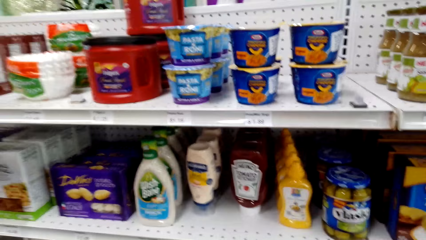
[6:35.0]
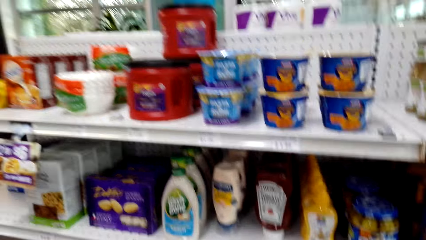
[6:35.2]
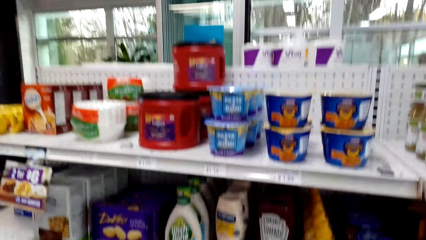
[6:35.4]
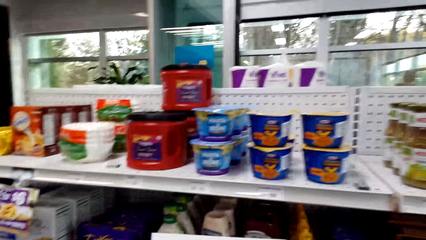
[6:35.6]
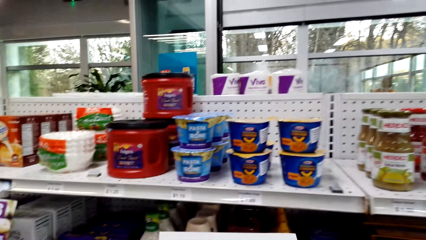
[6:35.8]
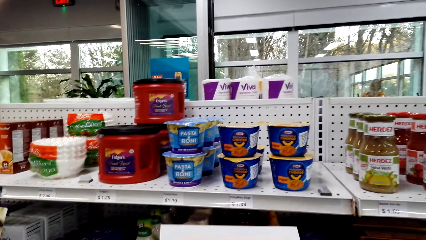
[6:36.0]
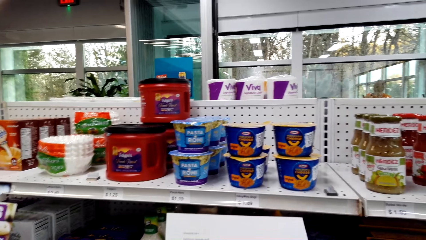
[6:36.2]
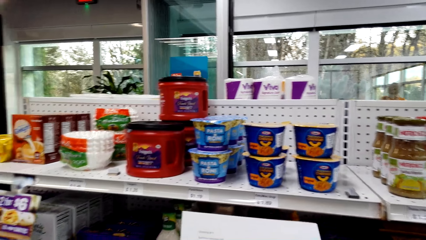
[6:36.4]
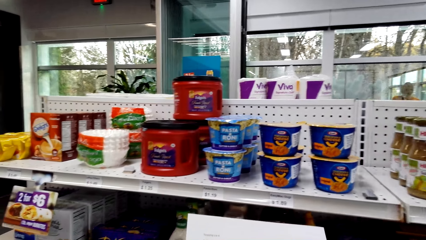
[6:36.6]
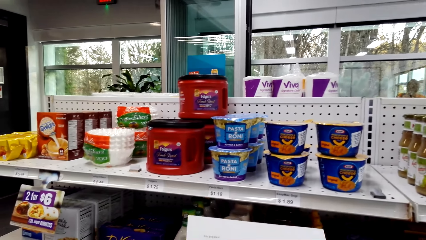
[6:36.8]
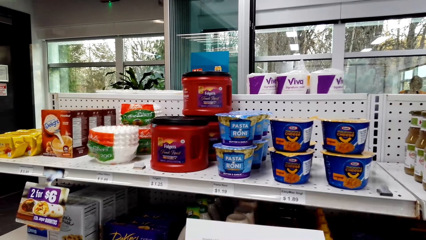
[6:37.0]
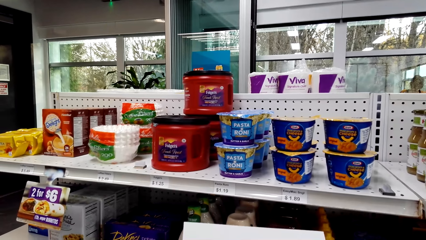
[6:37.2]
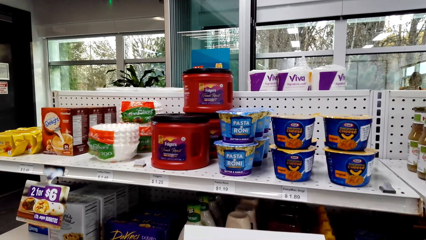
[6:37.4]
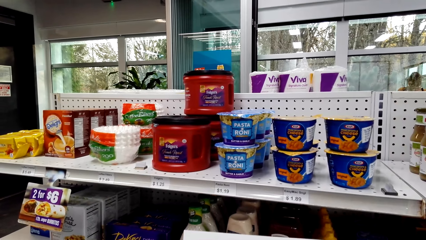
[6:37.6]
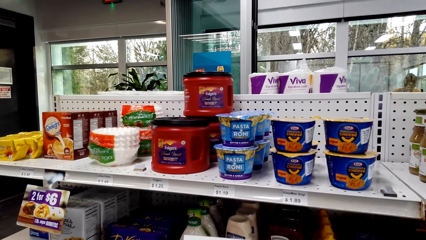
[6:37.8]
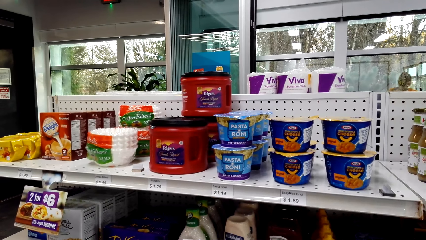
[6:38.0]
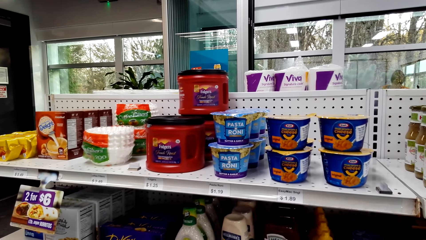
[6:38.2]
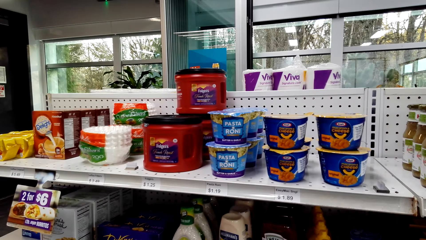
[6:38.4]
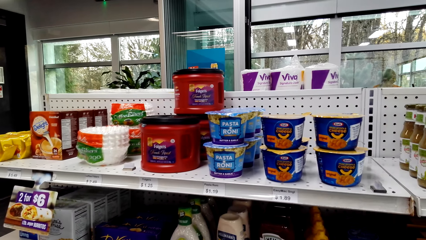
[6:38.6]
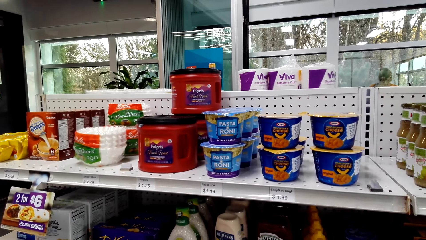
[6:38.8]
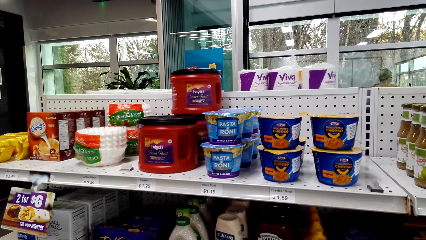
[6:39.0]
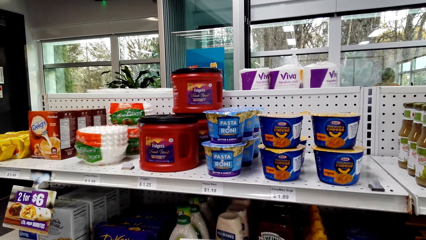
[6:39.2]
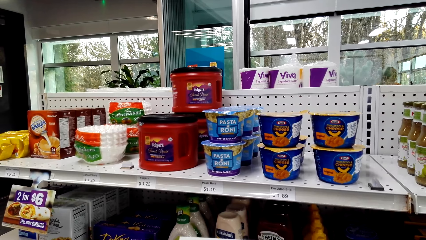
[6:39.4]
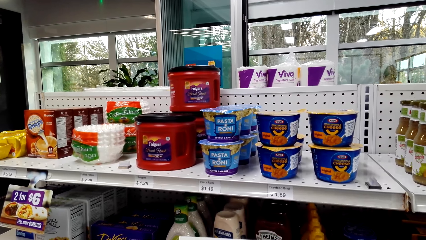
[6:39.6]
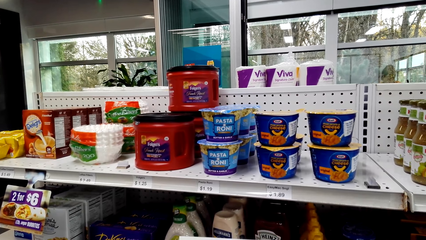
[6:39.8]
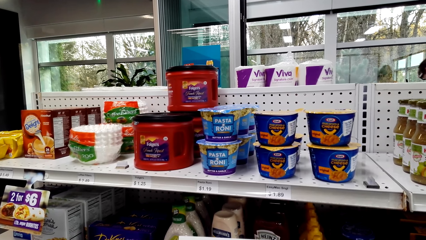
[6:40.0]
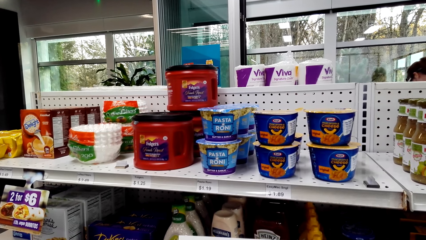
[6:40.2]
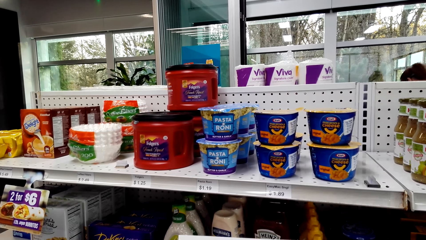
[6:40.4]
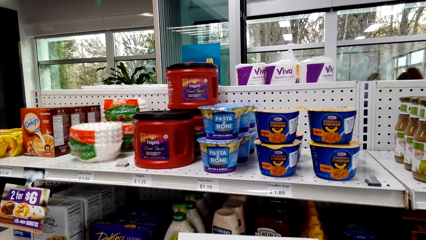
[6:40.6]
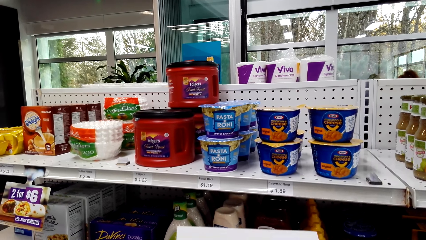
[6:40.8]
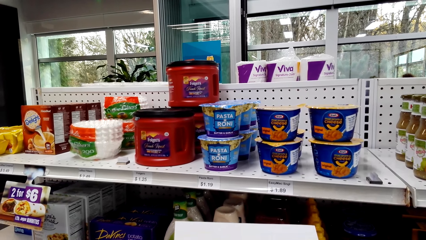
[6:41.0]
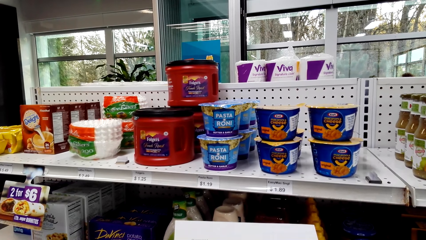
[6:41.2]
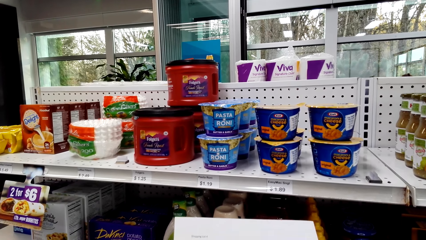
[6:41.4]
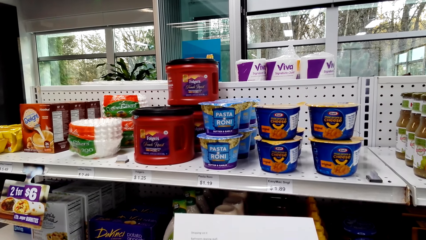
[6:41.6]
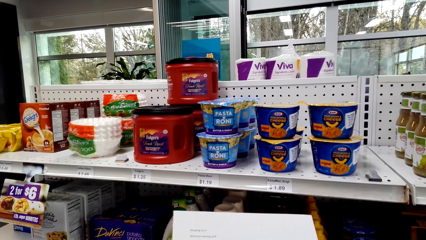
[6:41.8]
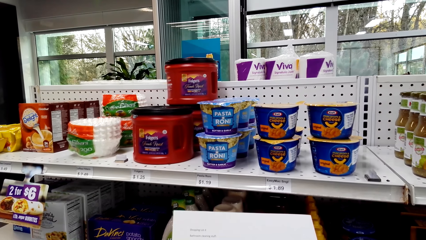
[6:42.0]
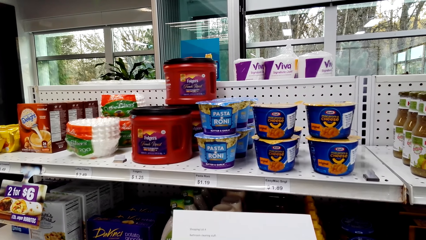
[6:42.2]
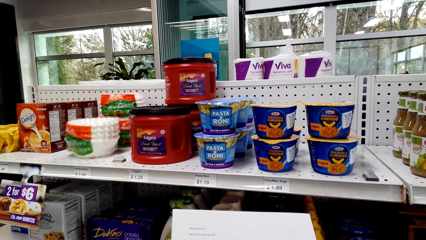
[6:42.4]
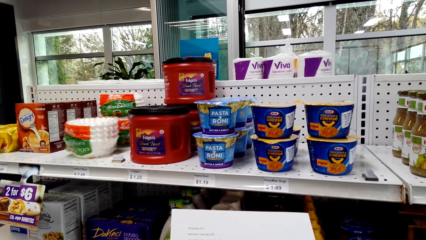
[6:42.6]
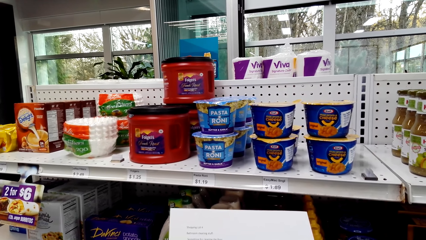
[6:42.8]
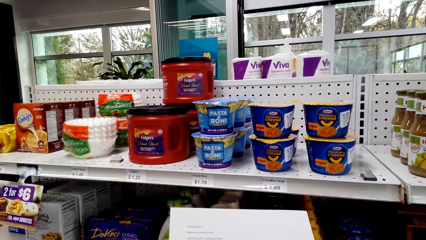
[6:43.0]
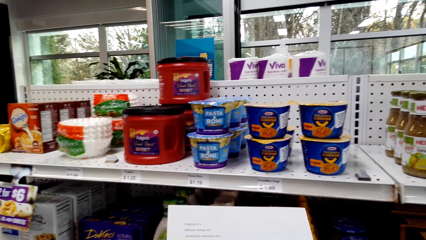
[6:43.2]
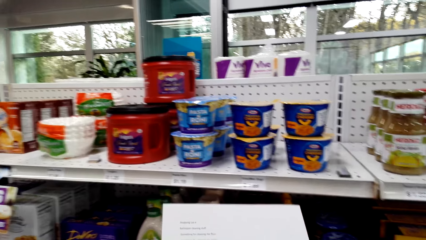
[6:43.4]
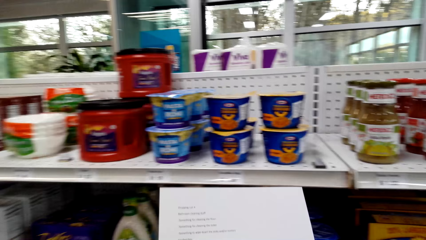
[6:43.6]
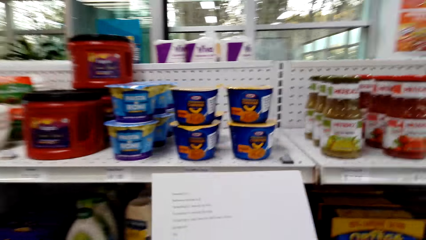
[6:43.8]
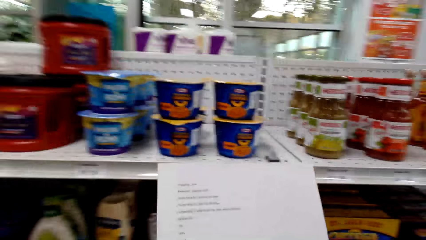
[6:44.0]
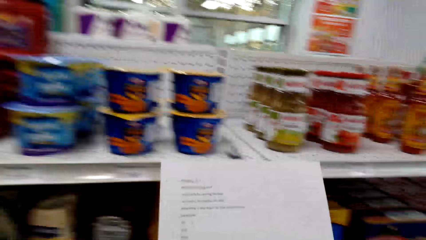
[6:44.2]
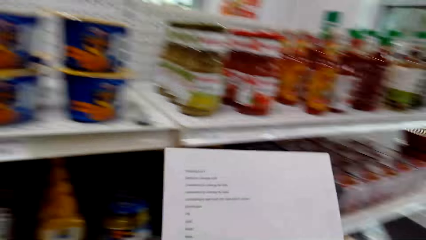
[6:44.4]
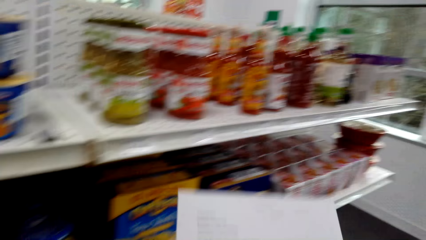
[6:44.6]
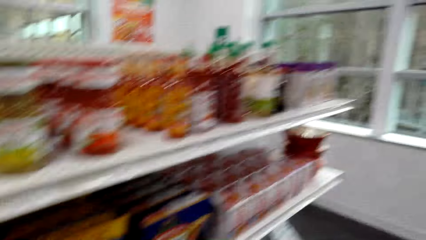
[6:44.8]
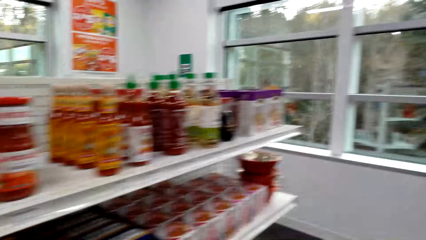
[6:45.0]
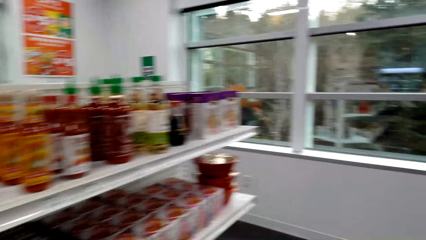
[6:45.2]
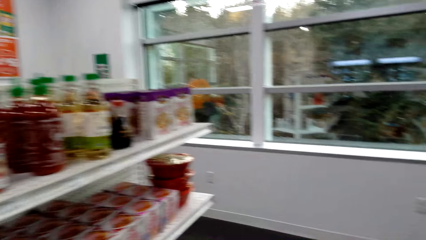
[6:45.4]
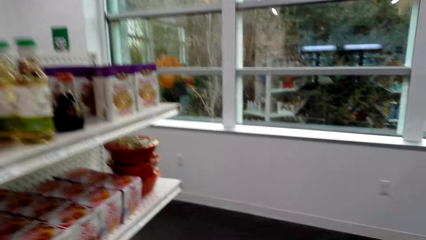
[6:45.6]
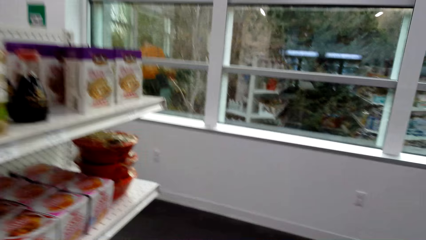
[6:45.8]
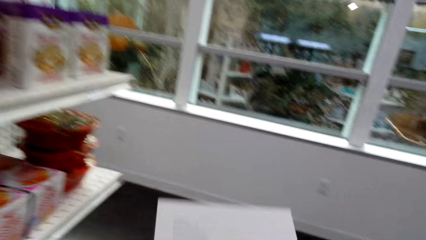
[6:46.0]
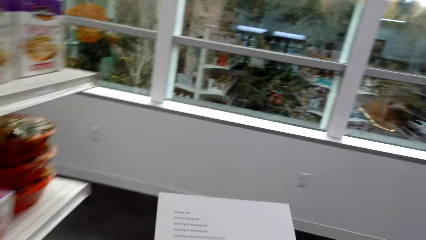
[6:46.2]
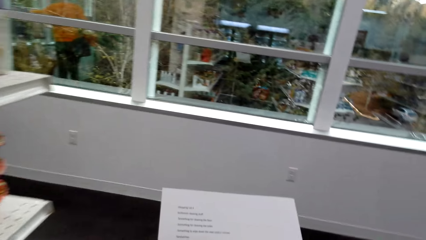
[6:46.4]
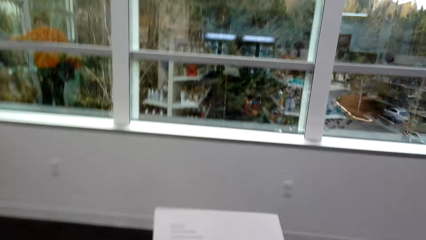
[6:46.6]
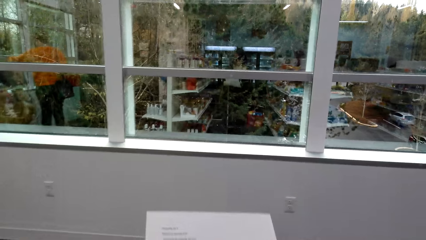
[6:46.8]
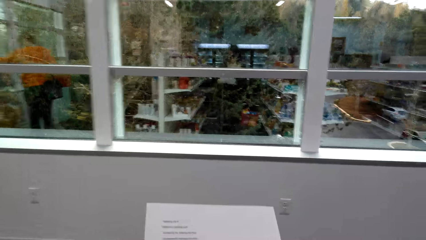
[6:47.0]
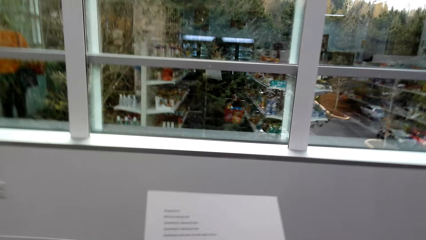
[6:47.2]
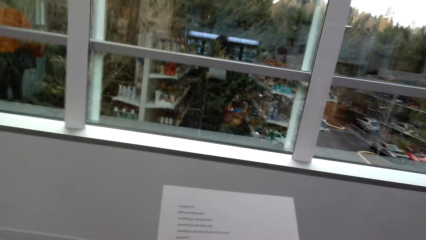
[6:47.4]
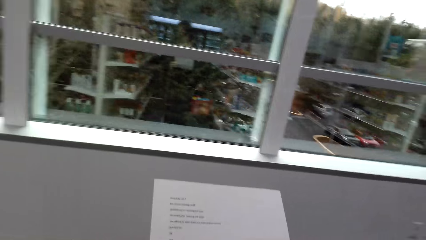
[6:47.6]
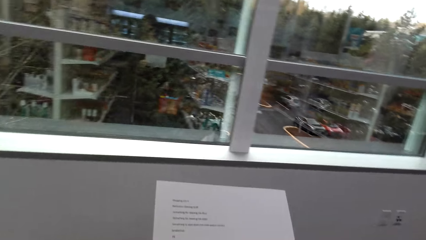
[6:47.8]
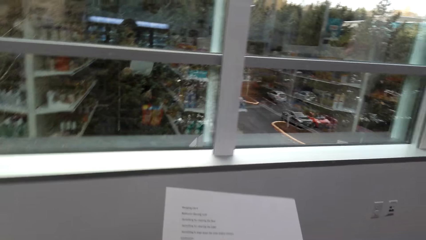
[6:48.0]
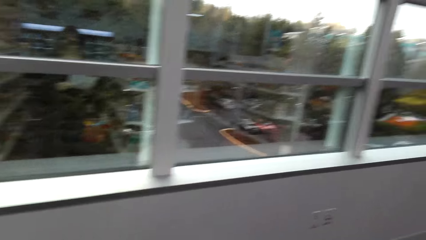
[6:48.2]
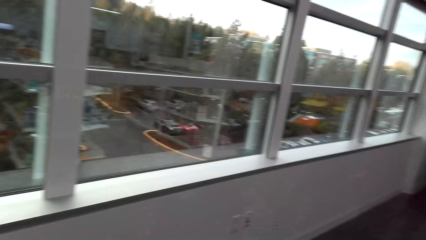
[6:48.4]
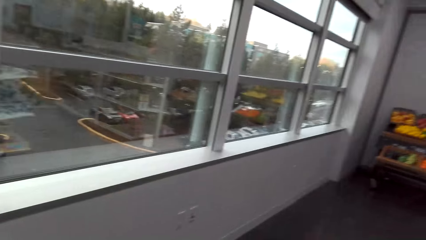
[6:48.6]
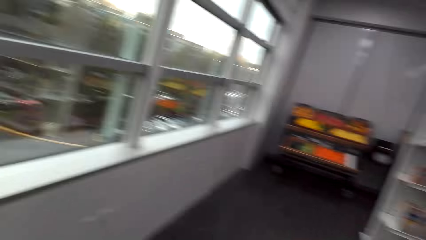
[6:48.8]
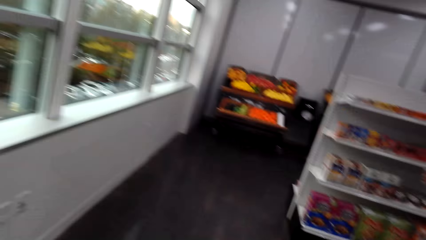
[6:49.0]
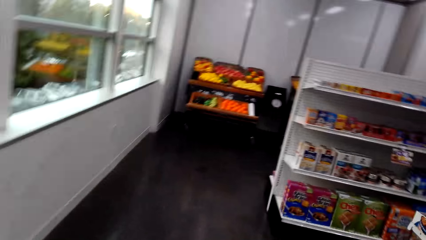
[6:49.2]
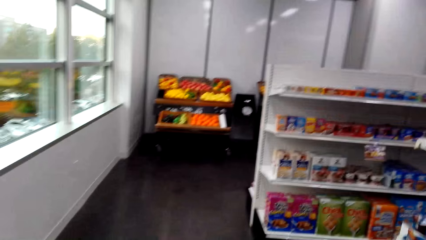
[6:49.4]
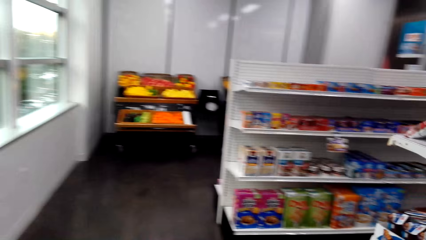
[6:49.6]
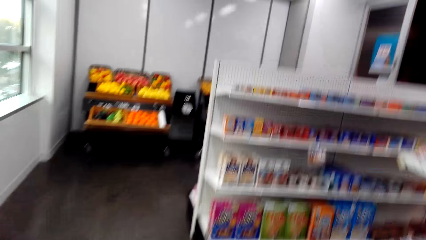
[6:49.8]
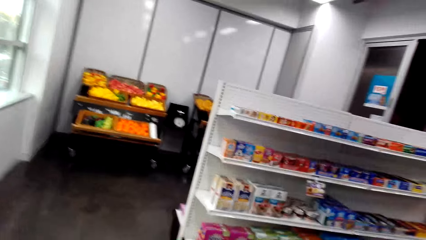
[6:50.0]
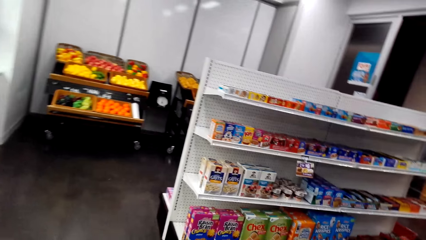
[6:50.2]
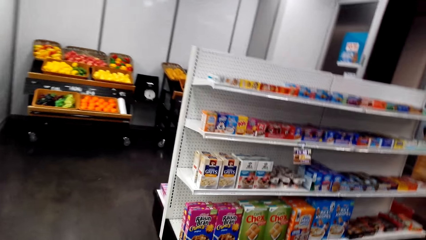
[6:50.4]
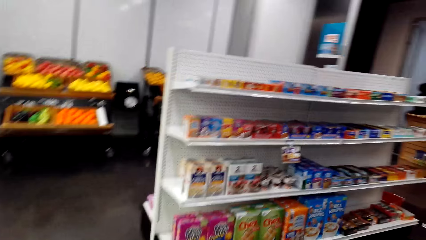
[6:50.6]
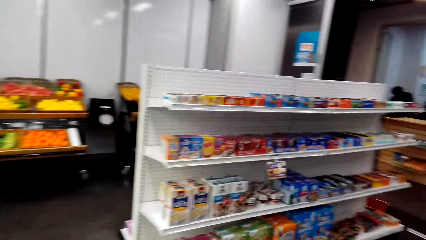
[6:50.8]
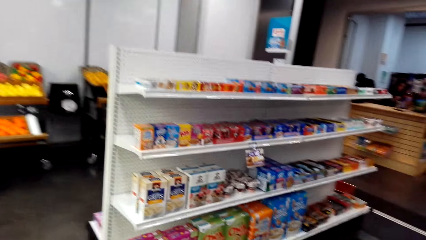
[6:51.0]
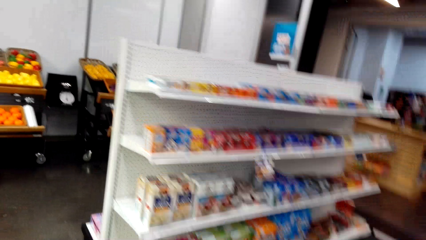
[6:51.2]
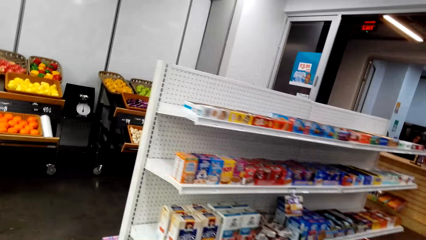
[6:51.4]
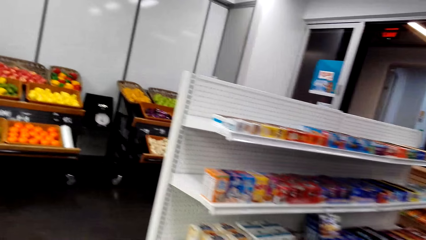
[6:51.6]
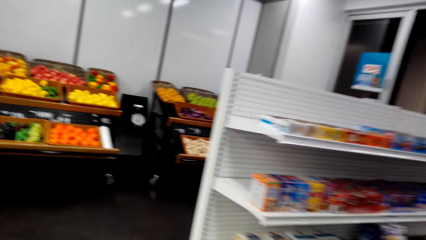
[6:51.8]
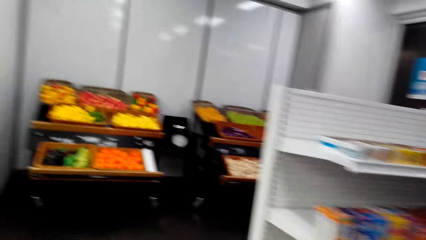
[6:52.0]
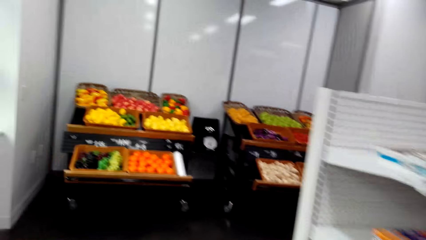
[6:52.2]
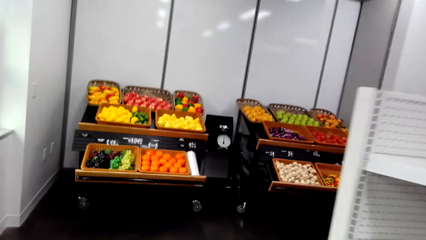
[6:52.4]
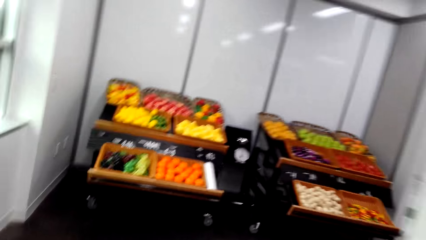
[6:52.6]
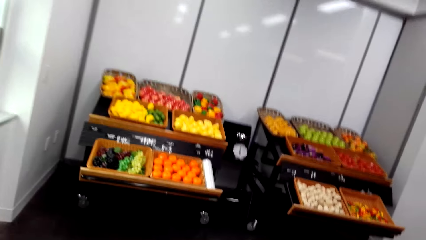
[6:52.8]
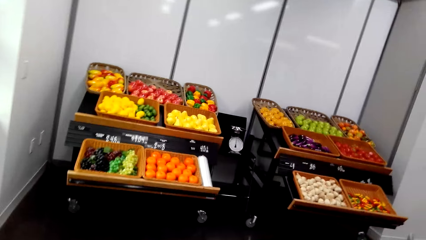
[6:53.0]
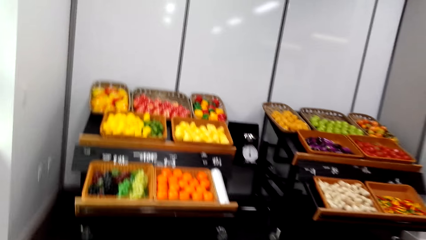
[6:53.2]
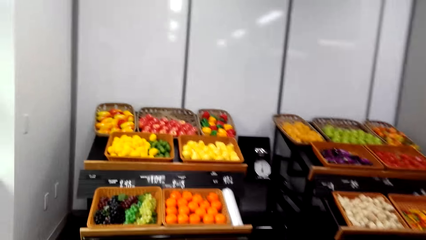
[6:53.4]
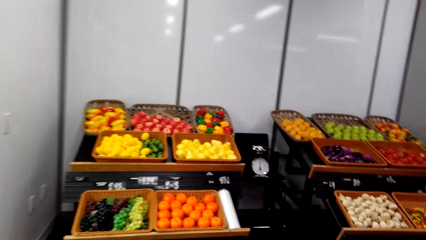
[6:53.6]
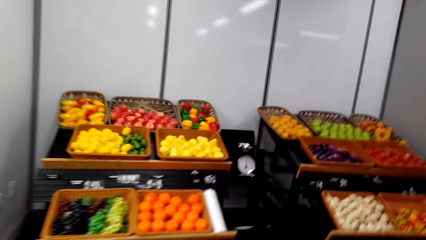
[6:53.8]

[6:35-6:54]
The camera wearer looks at a sheet of paper. He holds the paper with his hands. He stands on the floor. He holds the paper with his hands. He walks around the store.
